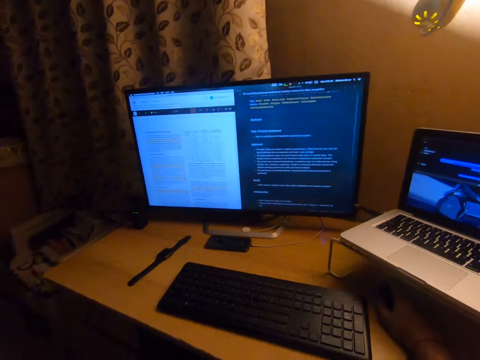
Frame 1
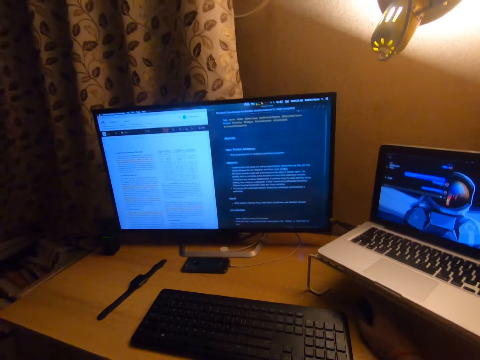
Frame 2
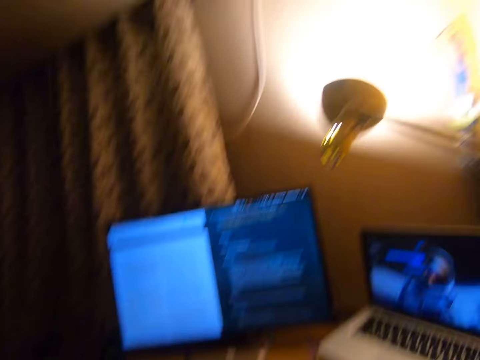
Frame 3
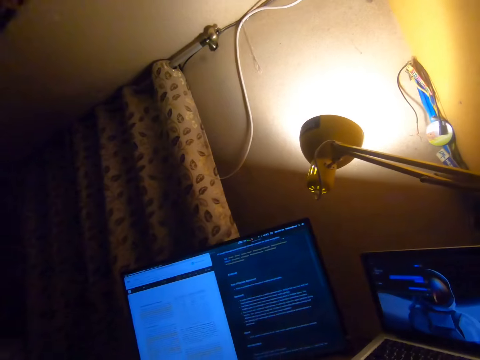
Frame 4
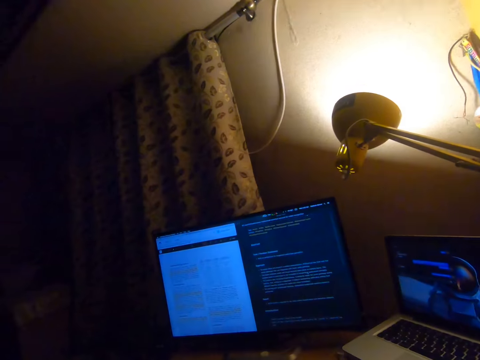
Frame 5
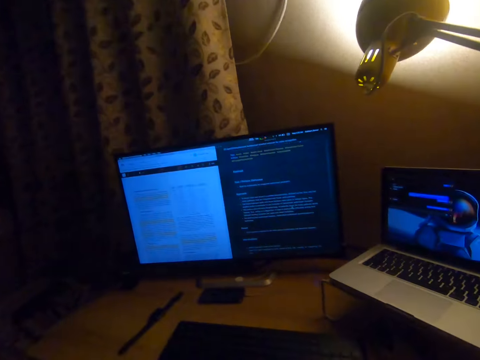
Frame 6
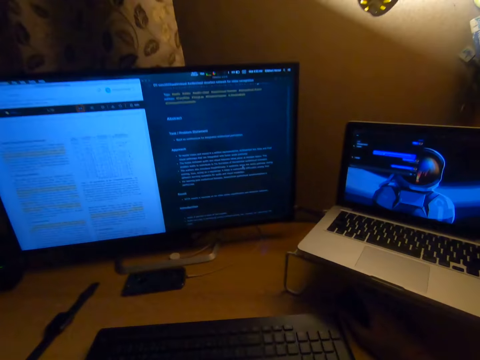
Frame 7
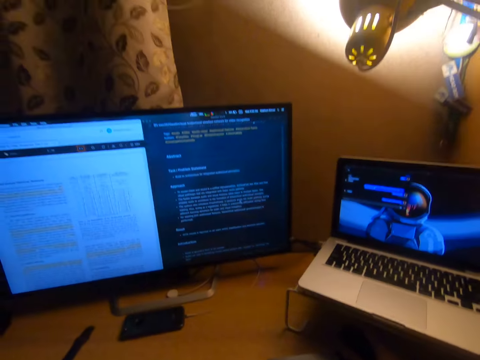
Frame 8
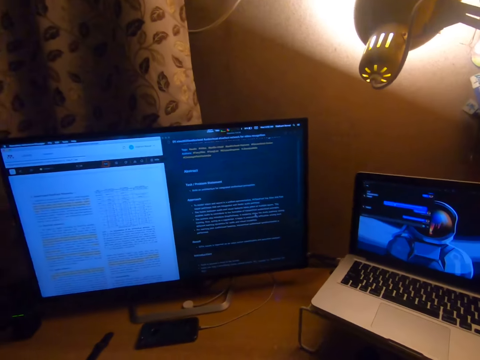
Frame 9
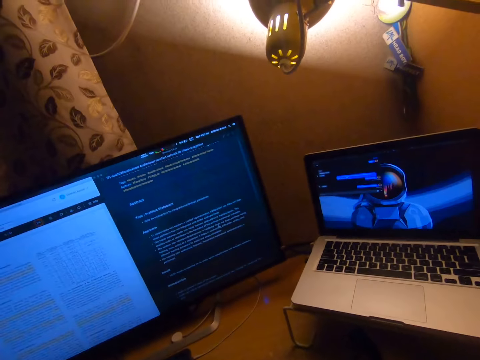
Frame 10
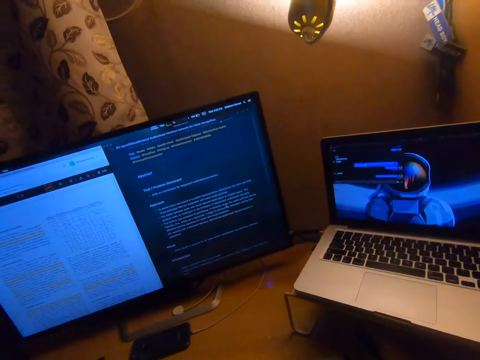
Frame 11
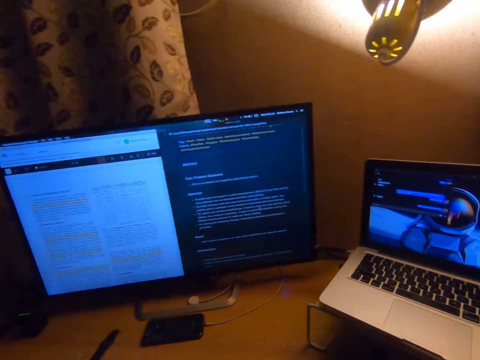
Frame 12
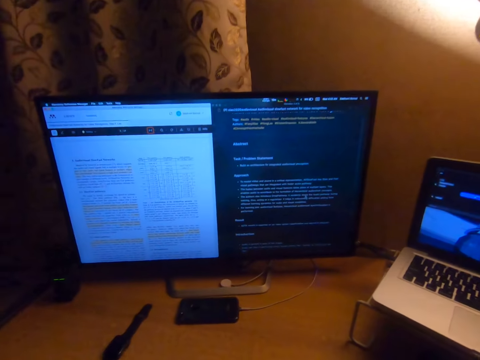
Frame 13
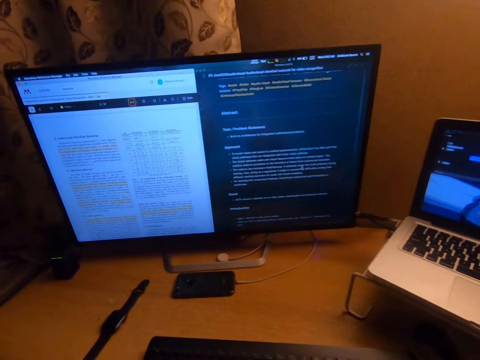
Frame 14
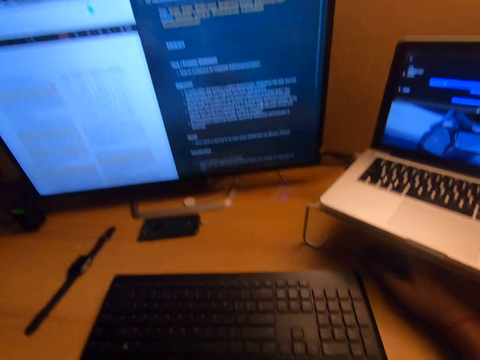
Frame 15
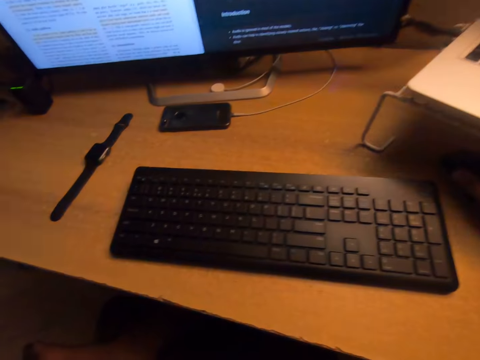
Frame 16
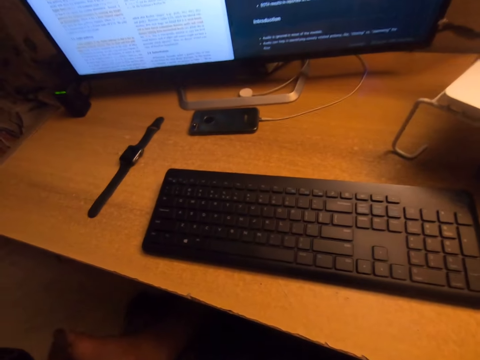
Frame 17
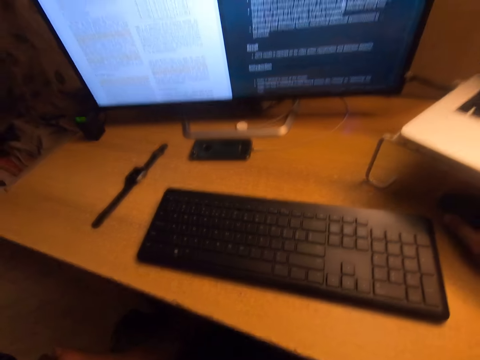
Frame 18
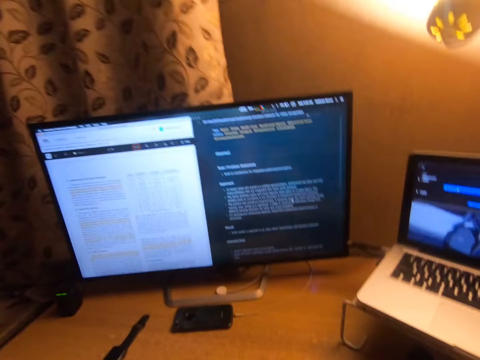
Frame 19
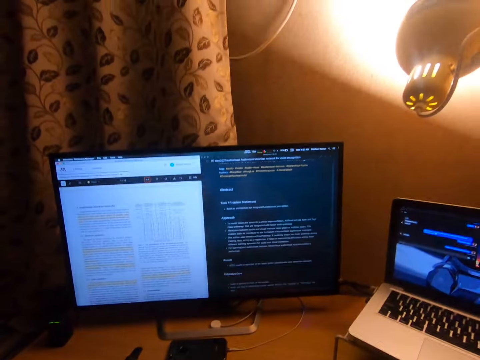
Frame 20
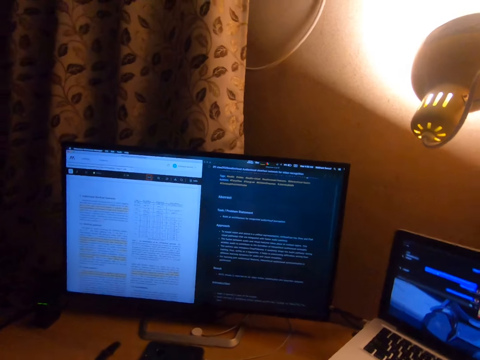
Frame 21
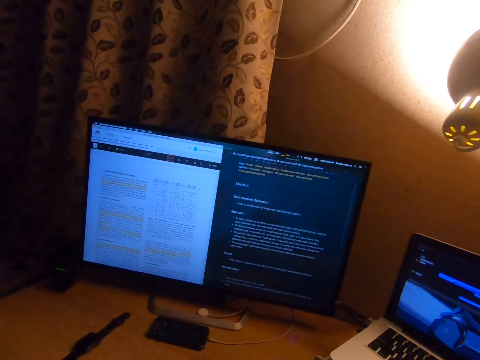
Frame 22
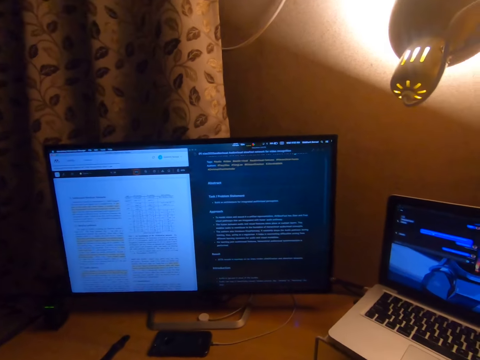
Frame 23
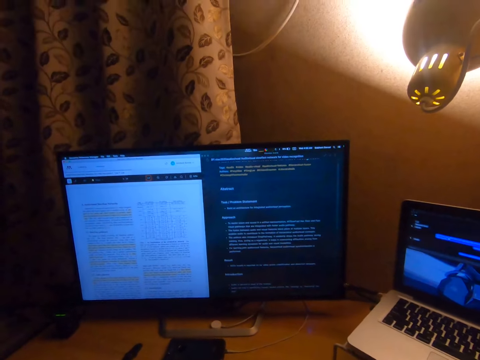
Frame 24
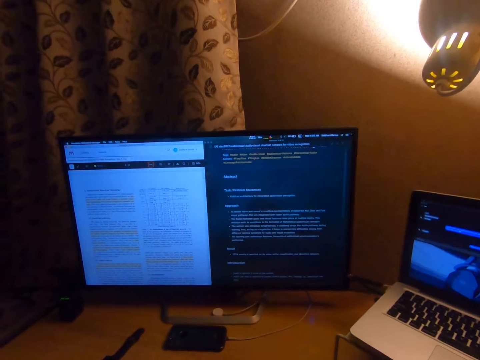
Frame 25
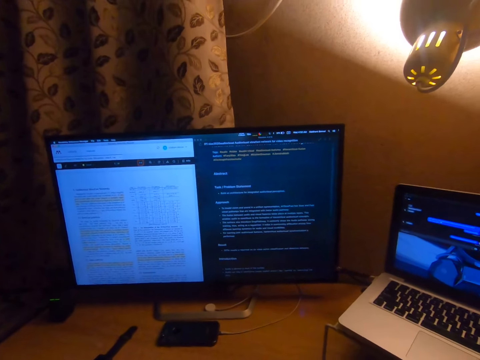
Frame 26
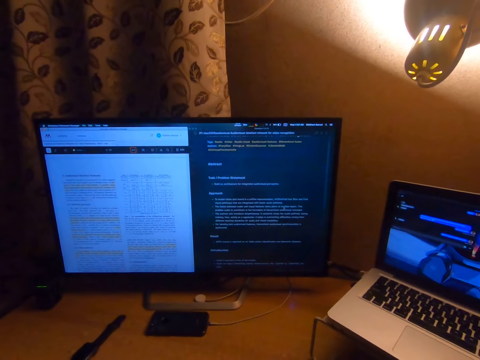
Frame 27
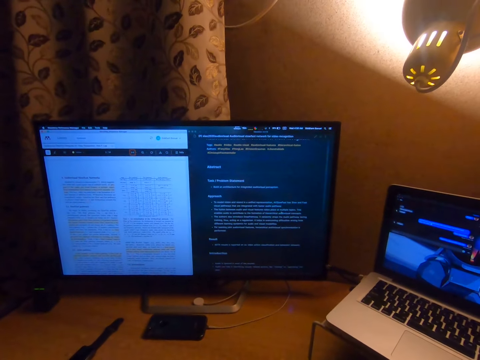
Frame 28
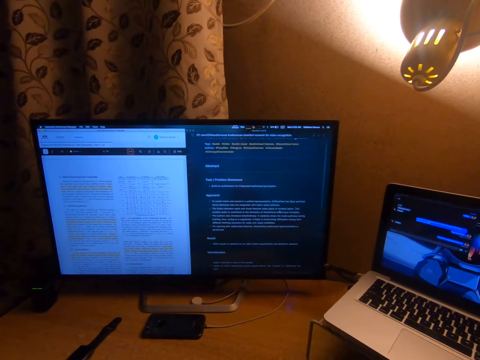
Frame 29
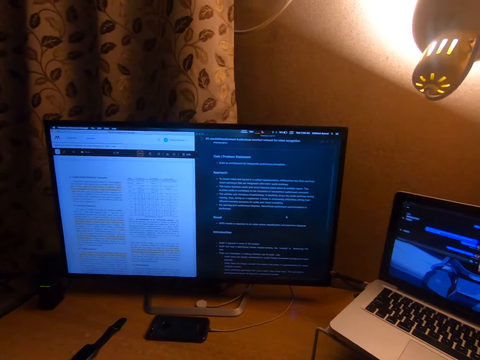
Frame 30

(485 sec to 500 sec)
The camera wearer looks at the screen. They use the mouse.

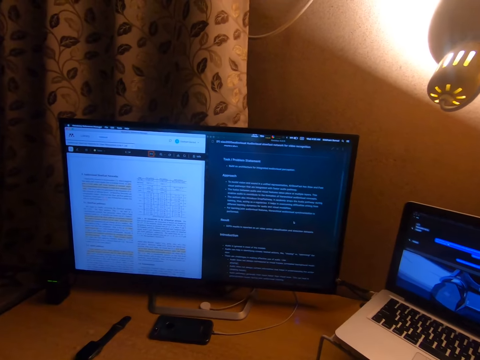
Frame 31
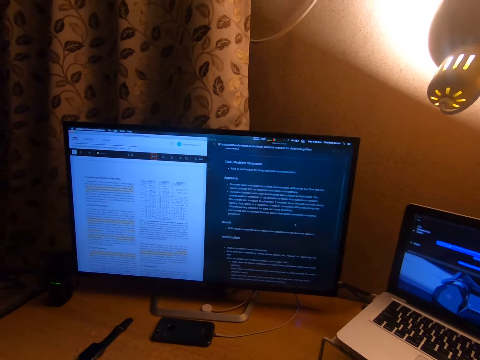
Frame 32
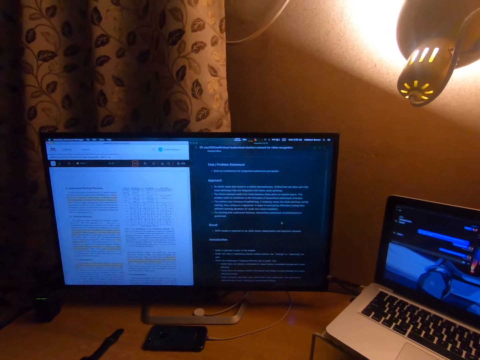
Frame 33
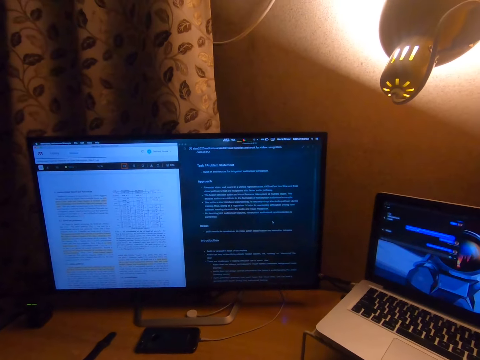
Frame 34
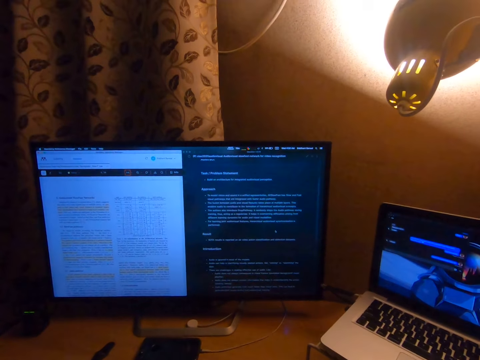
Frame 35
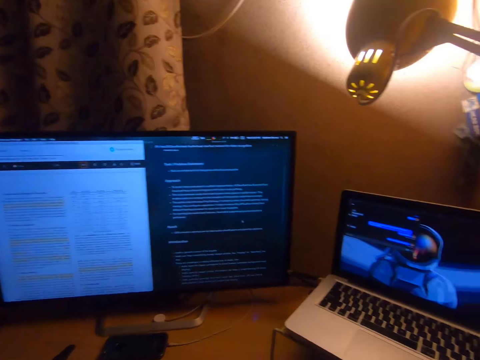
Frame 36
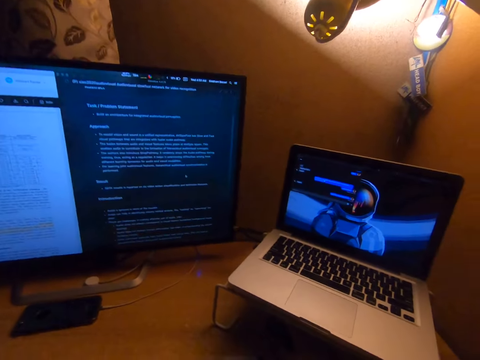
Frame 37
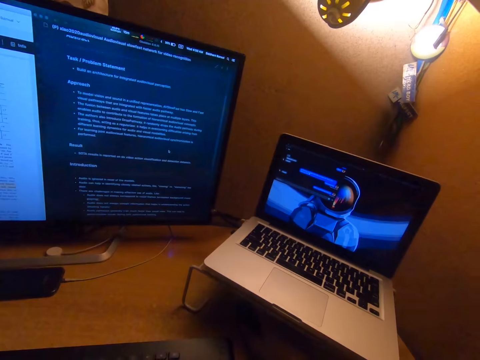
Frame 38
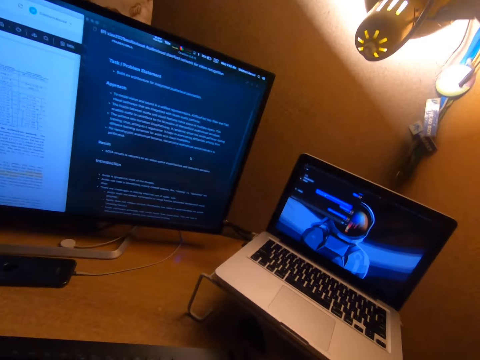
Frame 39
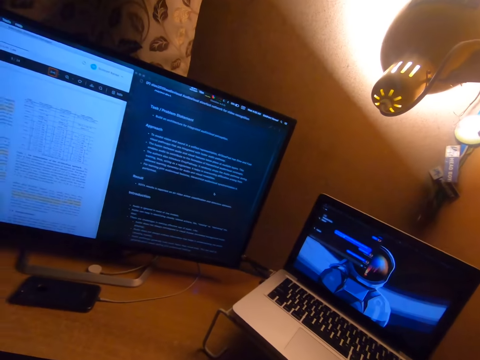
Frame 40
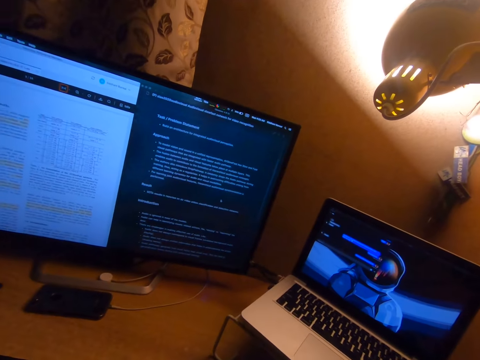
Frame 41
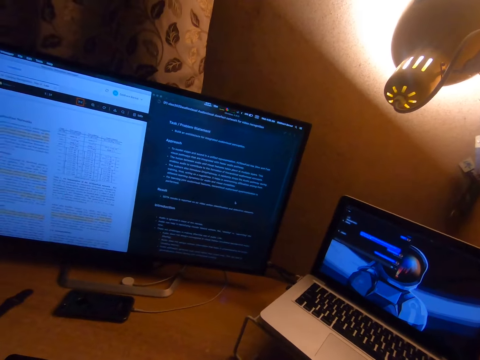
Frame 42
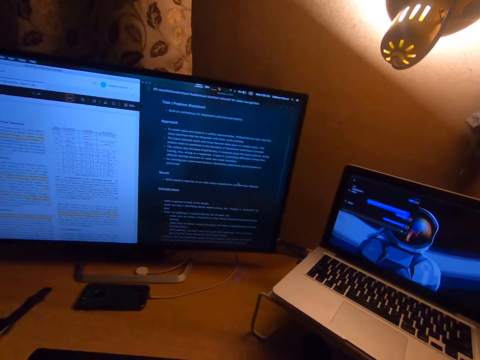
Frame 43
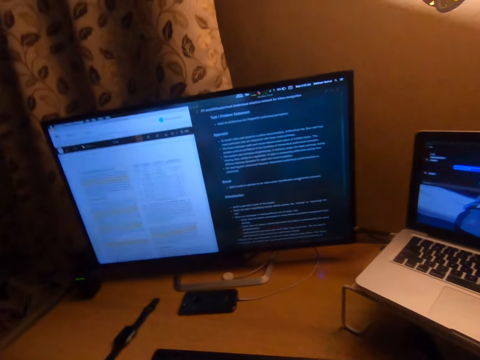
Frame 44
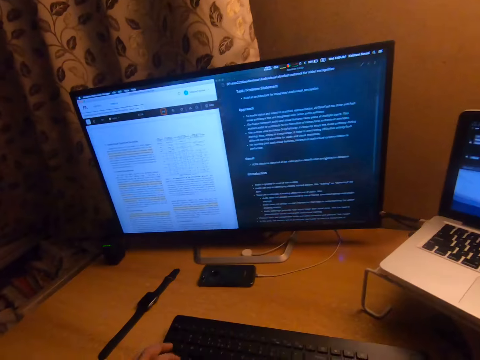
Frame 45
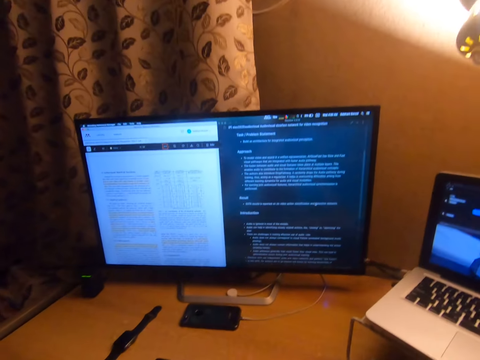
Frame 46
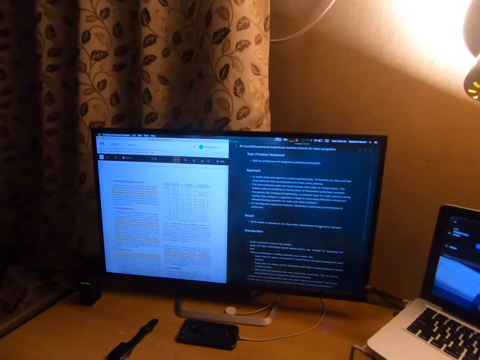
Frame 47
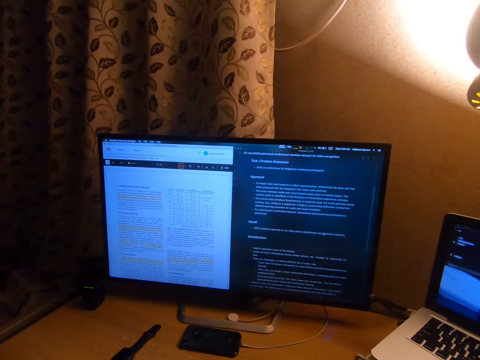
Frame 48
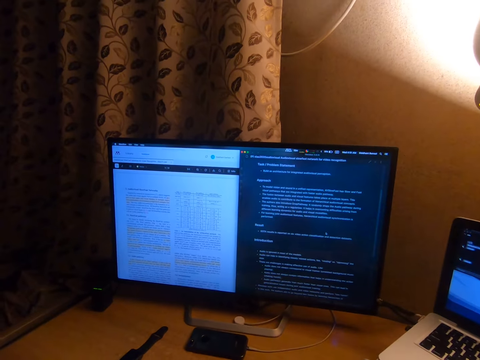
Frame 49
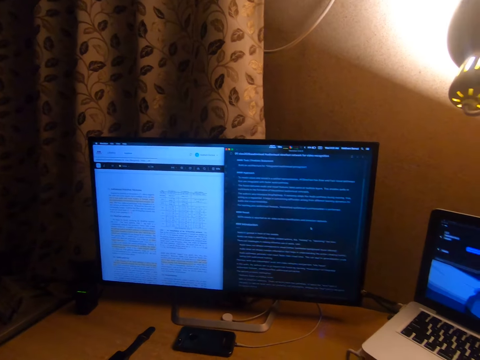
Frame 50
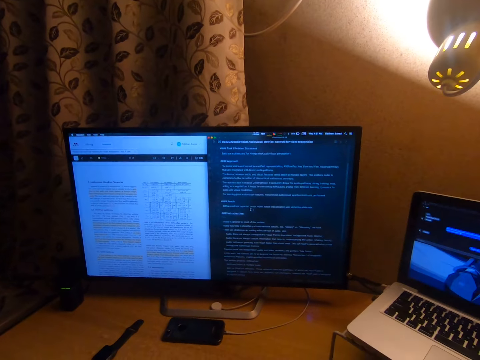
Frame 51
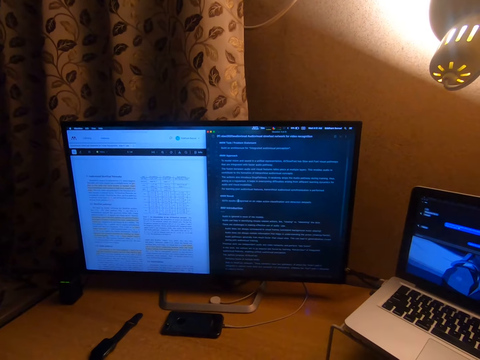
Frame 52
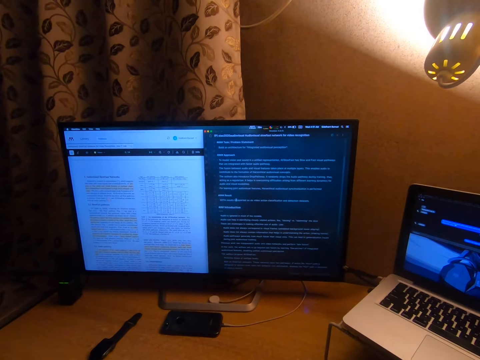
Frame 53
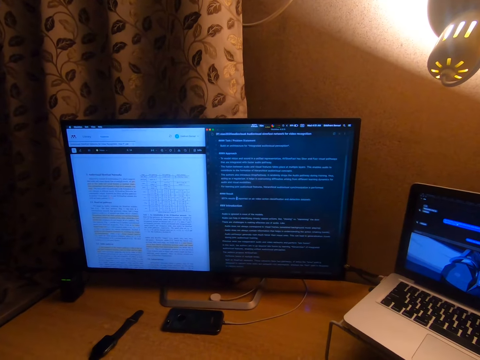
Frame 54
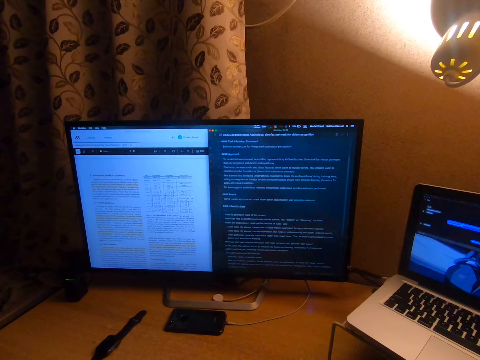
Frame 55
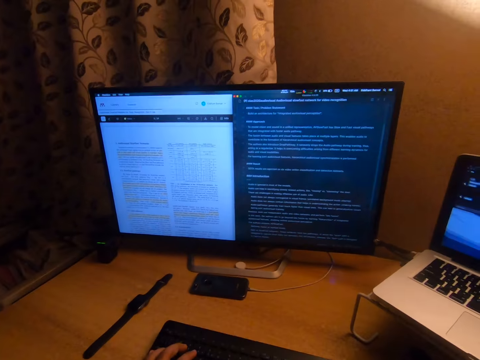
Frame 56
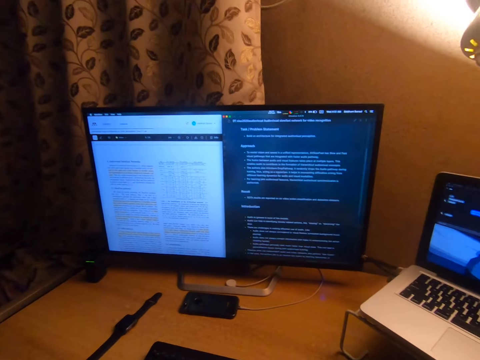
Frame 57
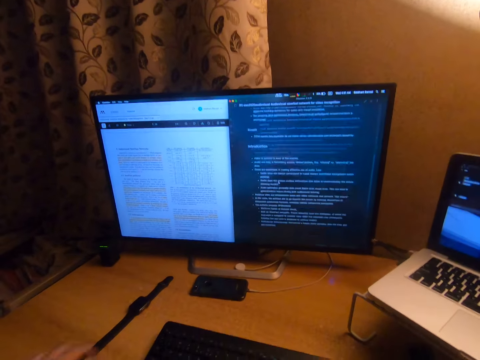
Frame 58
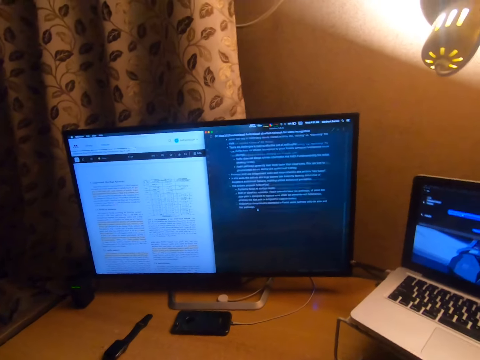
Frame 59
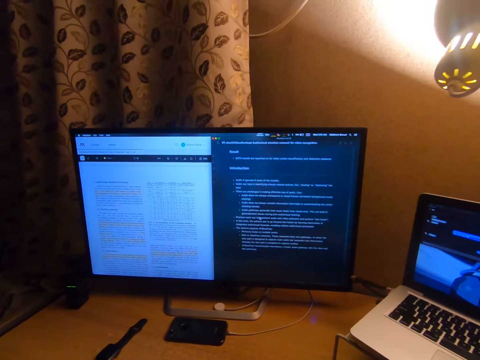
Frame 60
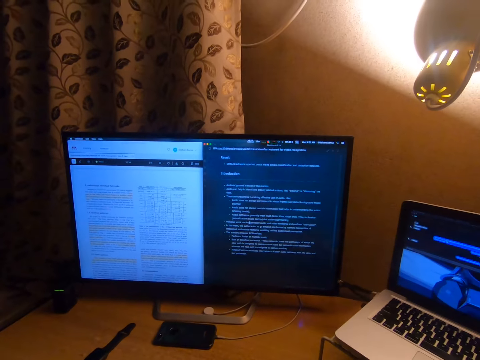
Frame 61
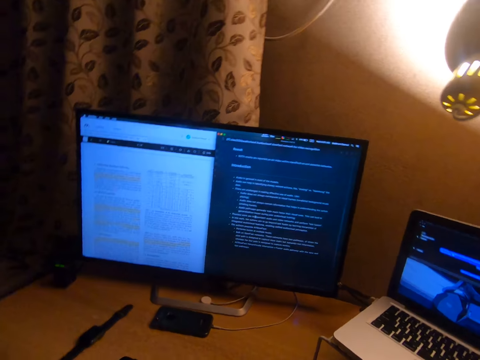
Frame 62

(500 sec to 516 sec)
The camera wearer looks at the screen. They use the mouse.
